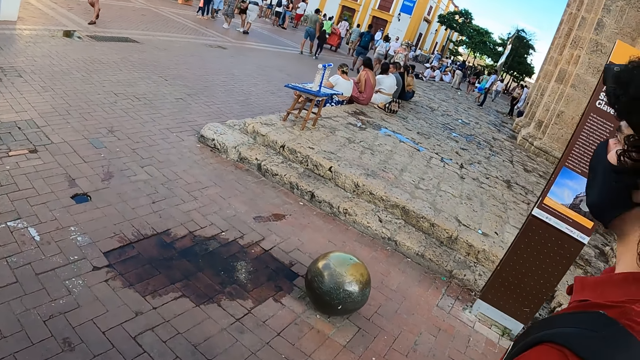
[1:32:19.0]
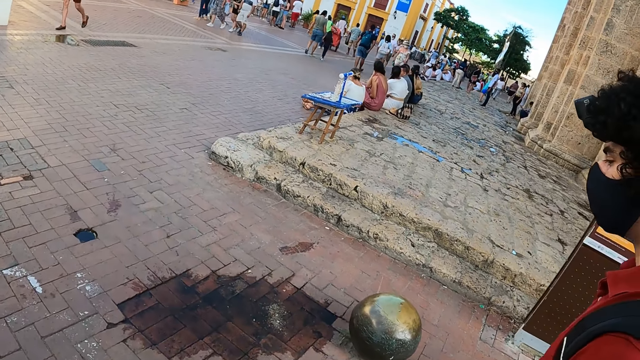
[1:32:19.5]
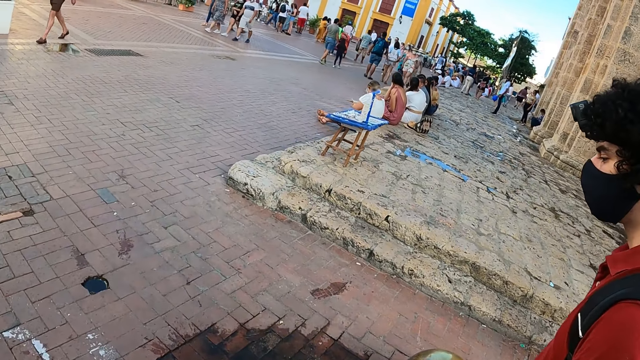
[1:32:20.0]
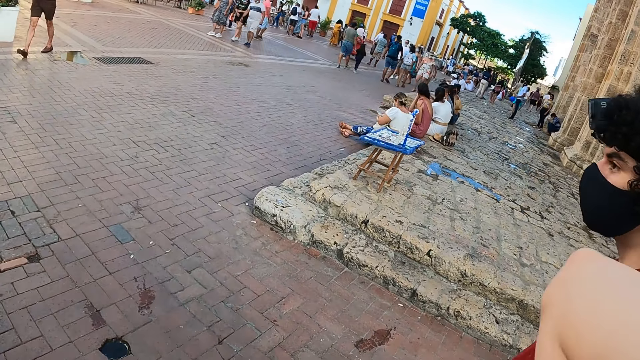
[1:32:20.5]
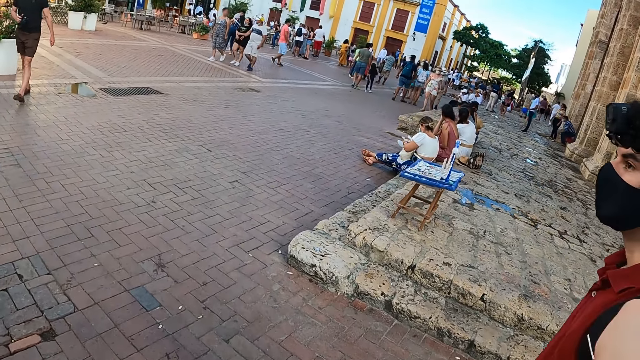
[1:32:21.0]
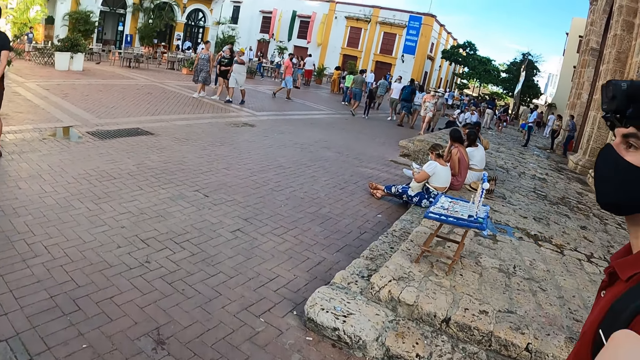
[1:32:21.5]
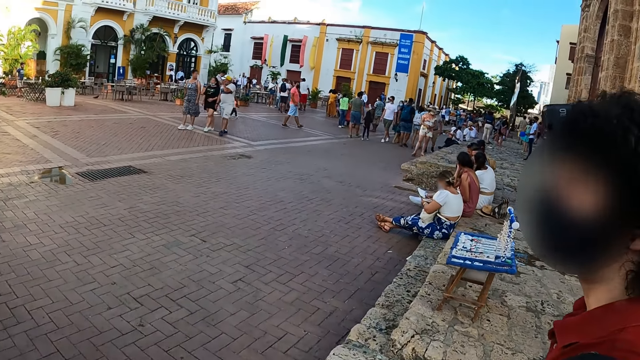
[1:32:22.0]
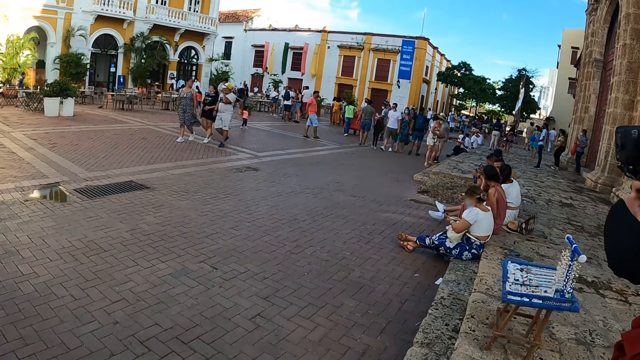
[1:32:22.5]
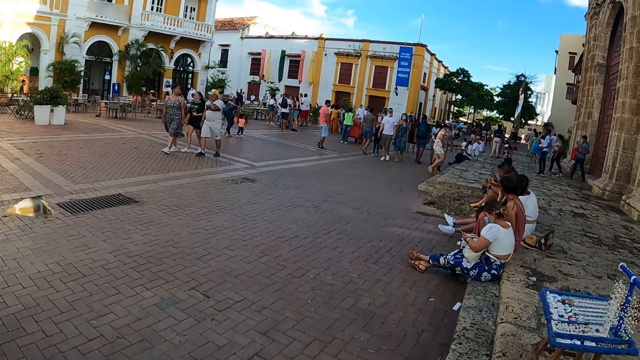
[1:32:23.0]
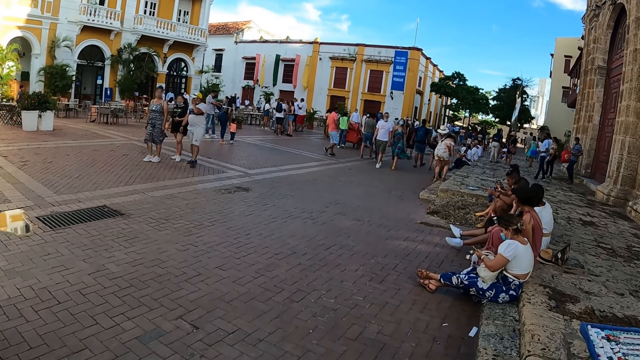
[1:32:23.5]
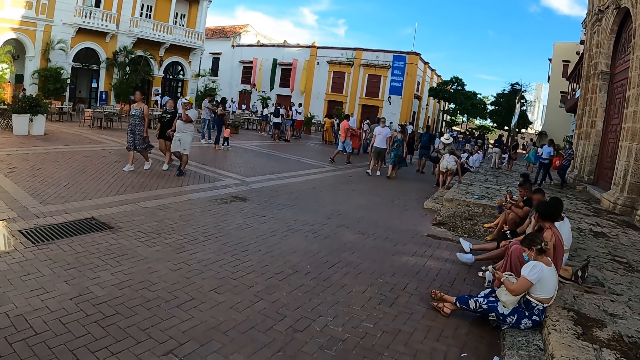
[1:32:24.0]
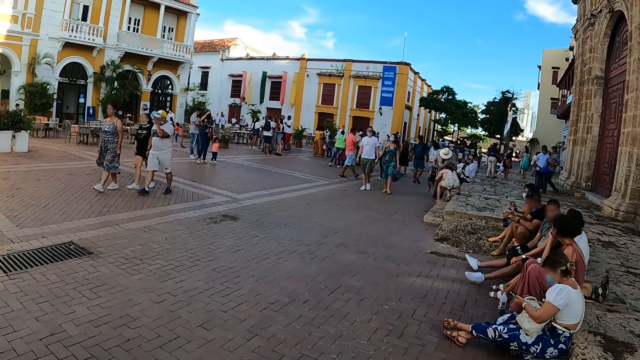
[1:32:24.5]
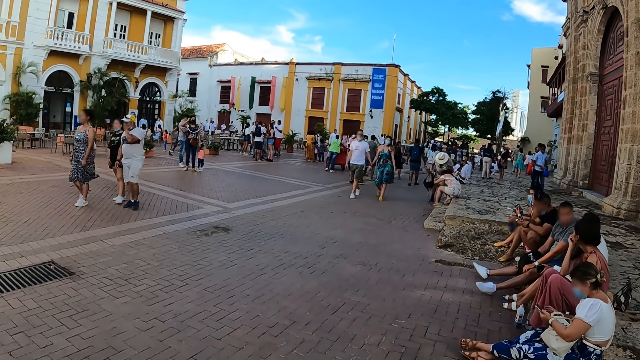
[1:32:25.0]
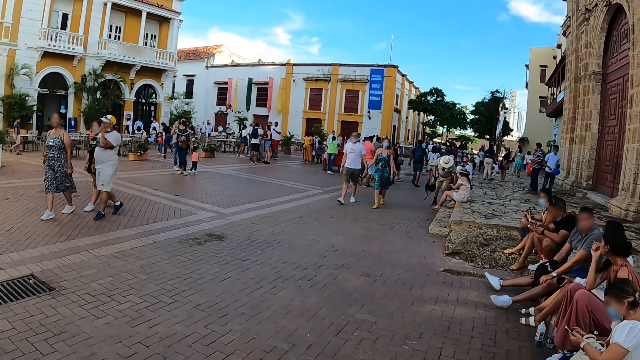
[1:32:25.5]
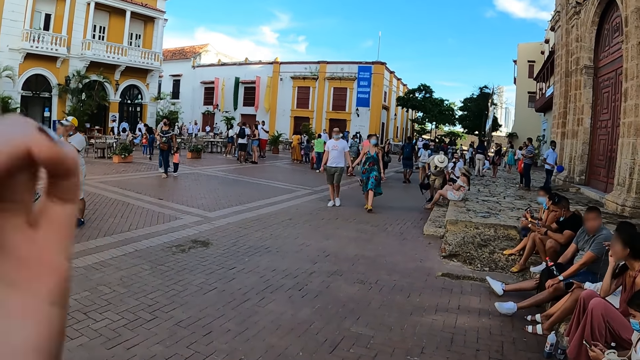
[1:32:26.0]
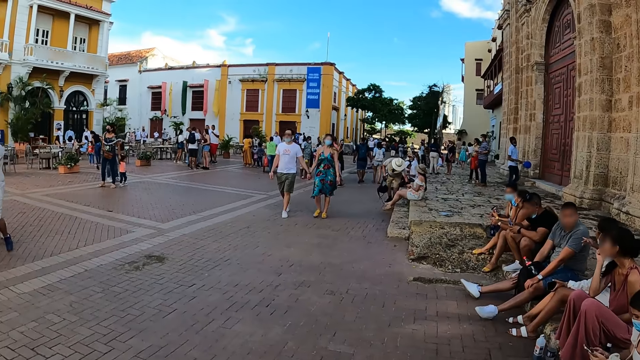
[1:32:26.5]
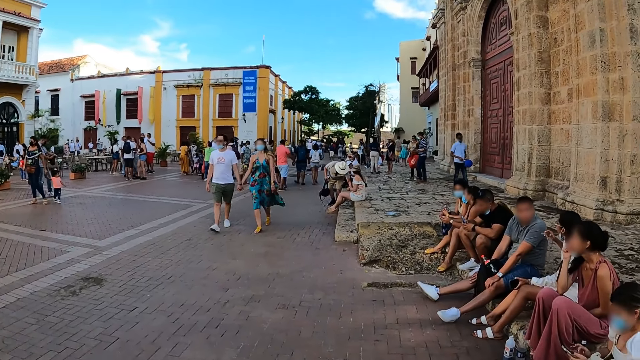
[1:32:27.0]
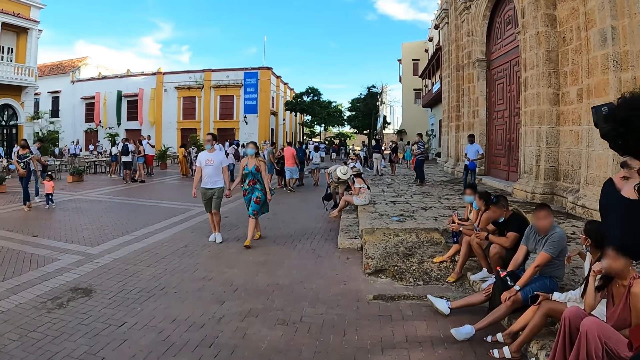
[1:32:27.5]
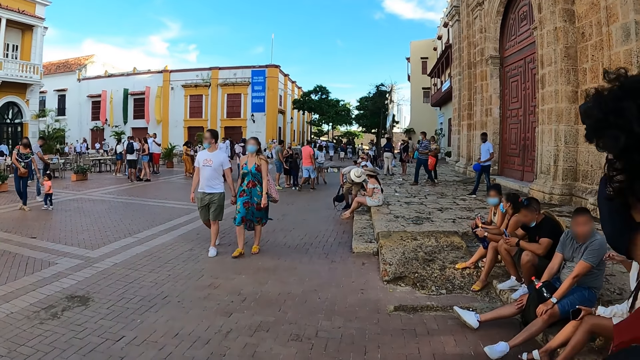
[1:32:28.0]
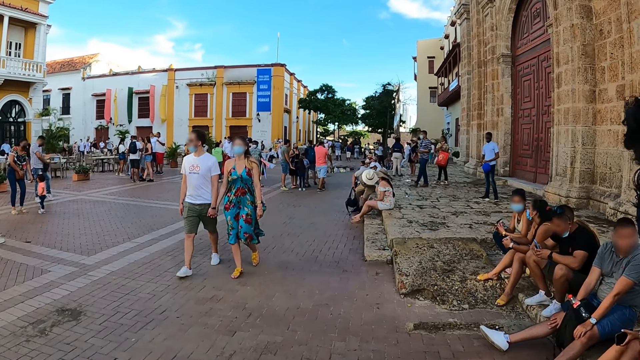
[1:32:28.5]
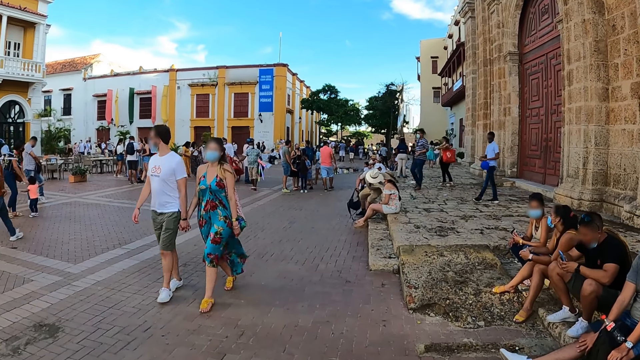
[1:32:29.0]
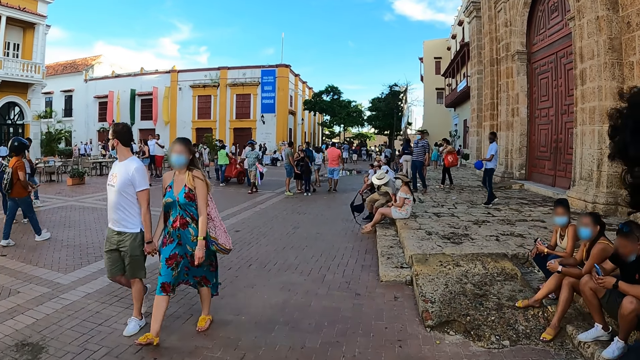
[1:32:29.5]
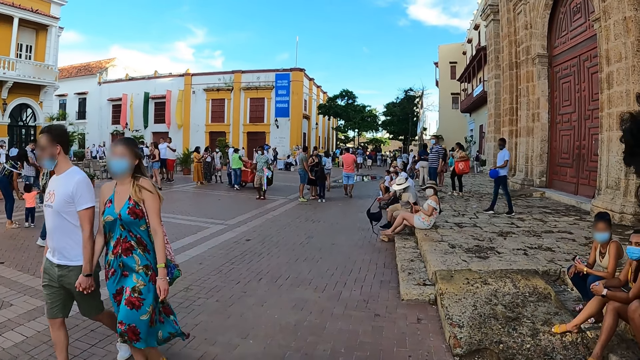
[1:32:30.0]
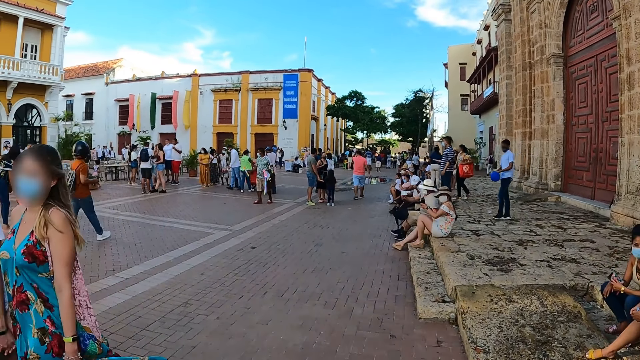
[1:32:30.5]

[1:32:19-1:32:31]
The camera wearer walks forward.

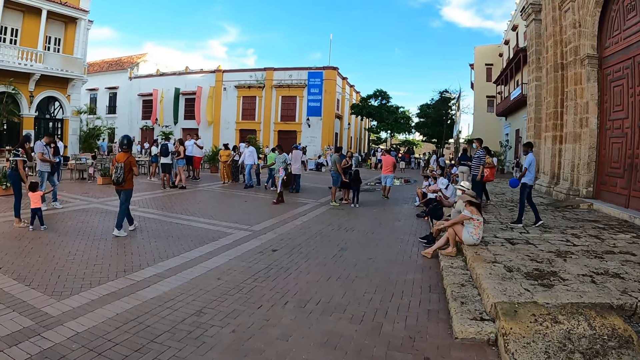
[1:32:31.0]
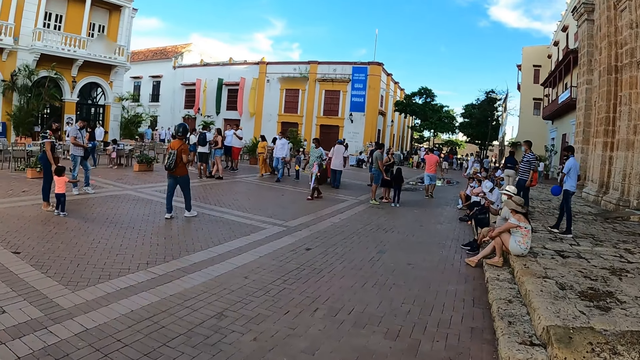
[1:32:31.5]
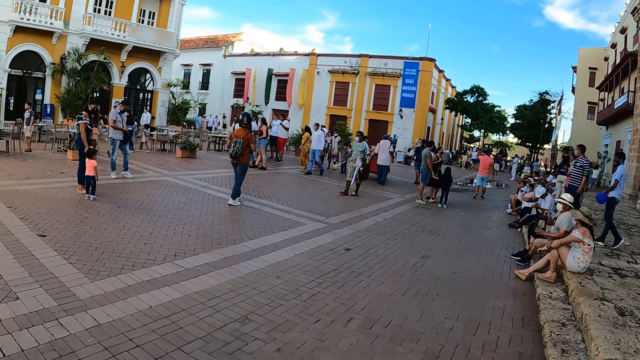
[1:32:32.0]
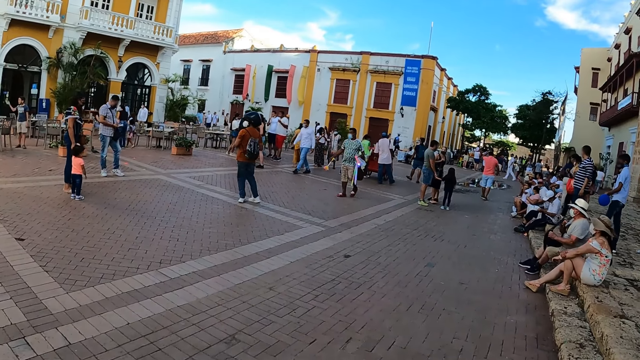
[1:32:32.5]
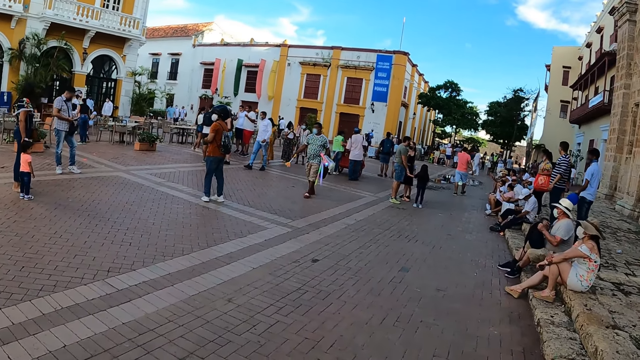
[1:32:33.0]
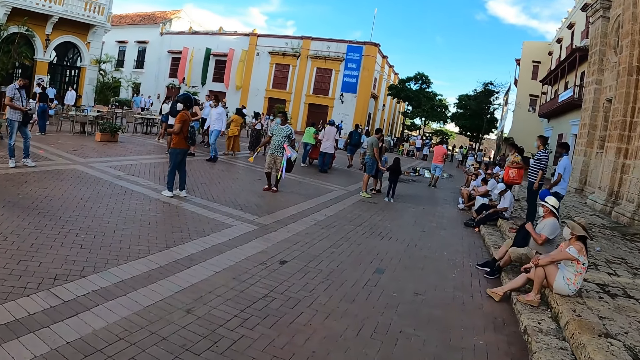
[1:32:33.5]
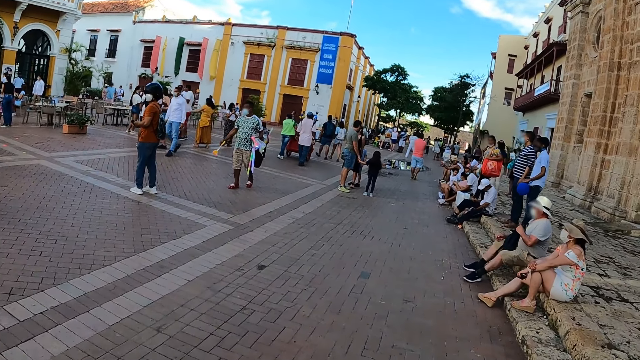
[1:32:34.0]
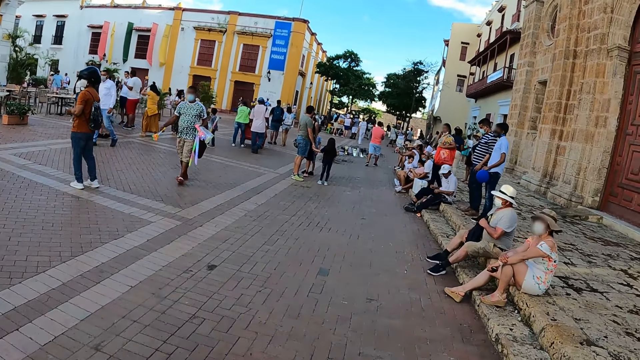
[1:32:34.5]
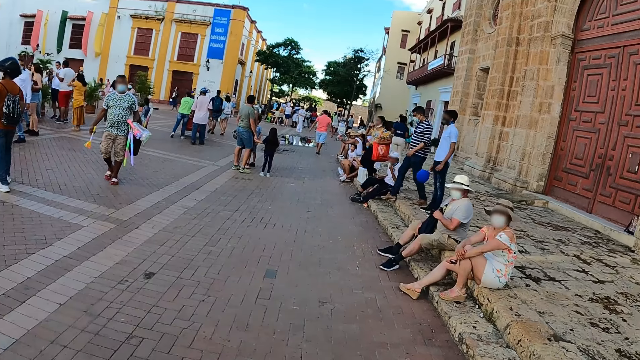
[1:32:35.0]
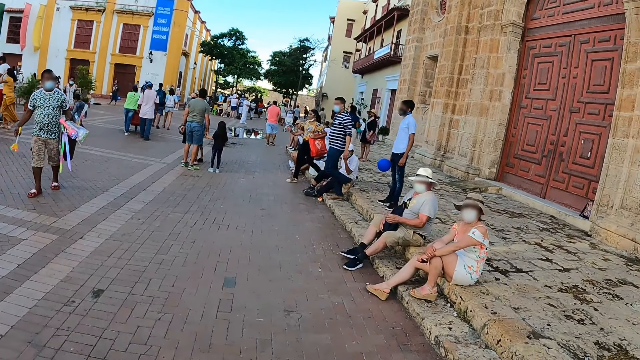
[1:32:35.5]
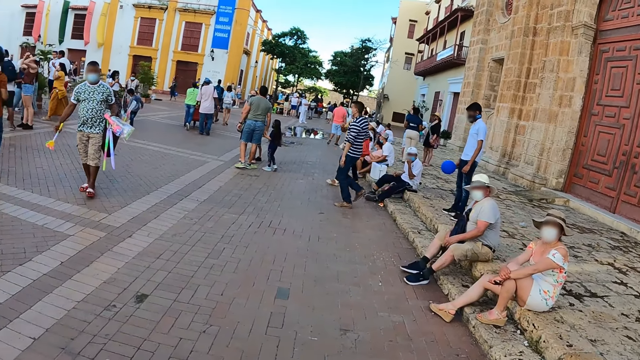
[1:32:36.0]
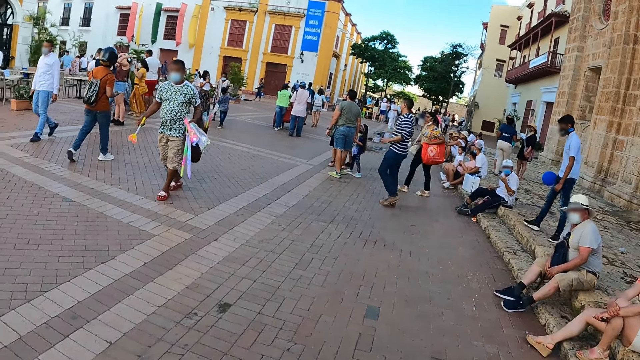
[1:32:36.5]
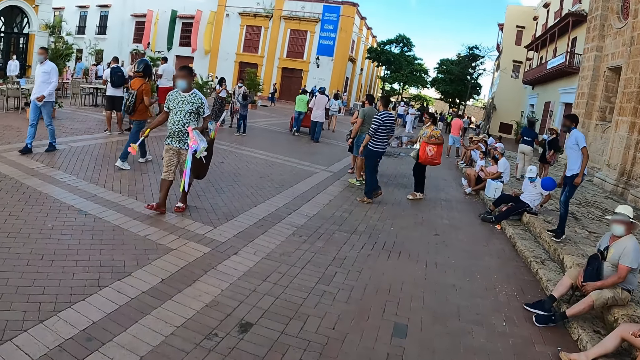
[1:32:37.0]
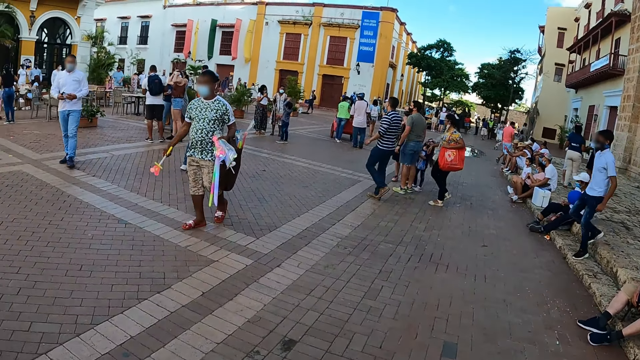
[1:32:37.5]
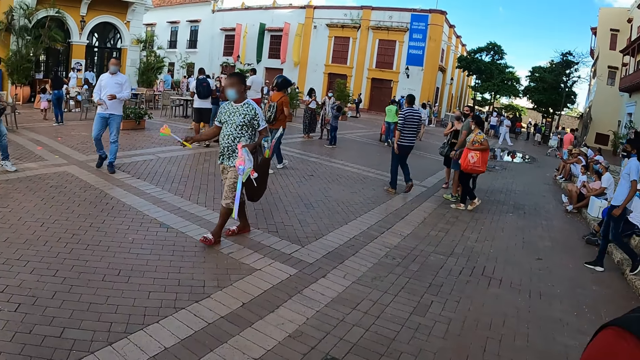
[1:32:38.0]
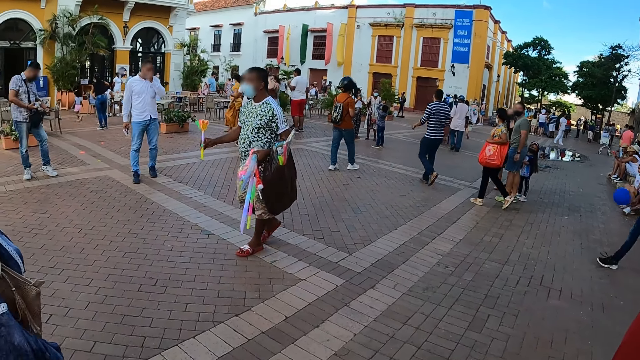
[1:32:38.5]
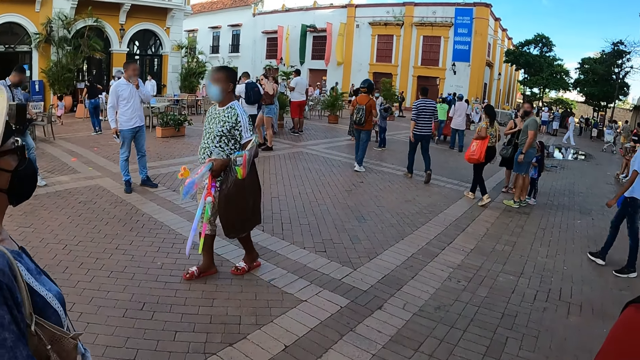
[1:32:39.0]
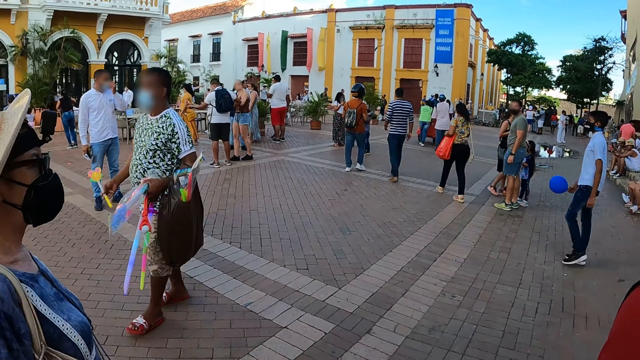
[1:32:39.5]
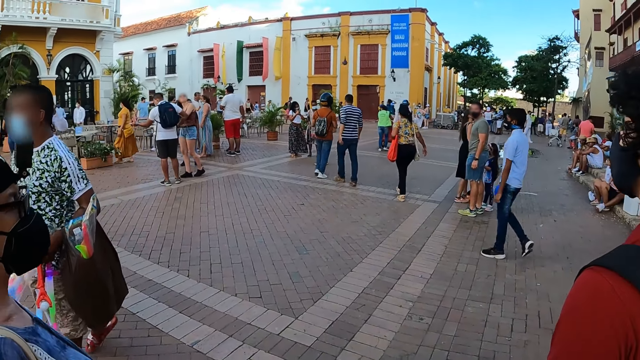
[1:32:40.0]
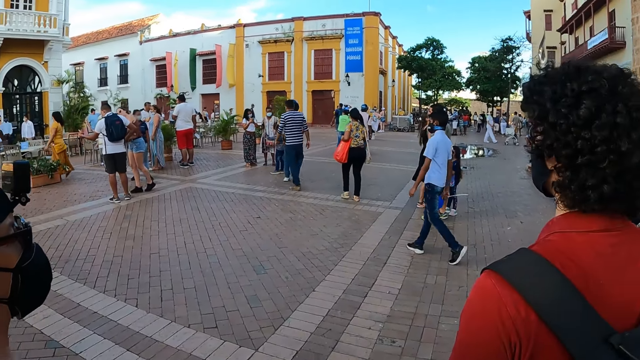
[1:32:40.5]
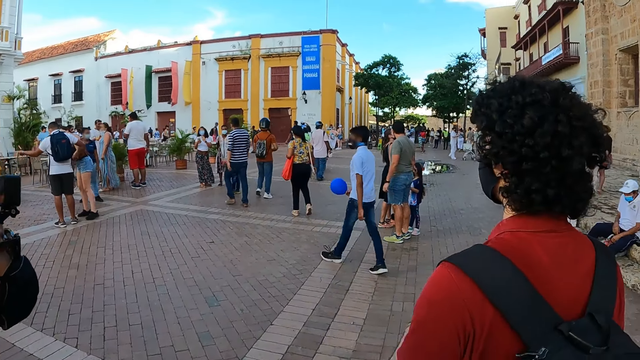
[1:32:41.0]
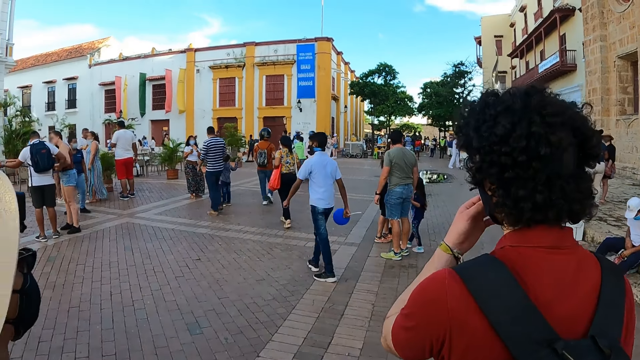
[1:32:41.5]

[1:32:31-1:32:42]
The camera wearer looks around the pathway. They walk forward.
